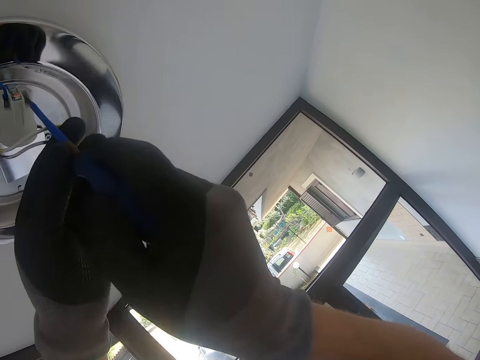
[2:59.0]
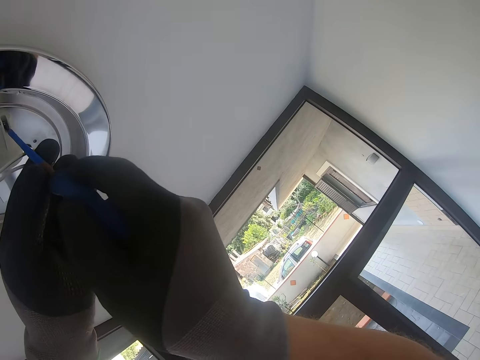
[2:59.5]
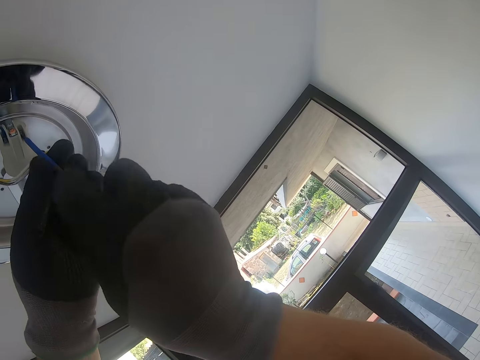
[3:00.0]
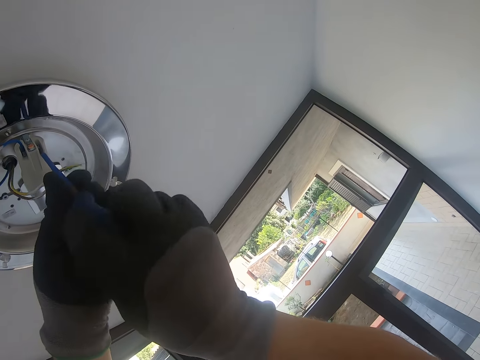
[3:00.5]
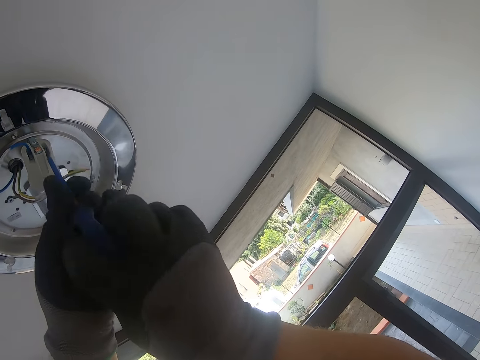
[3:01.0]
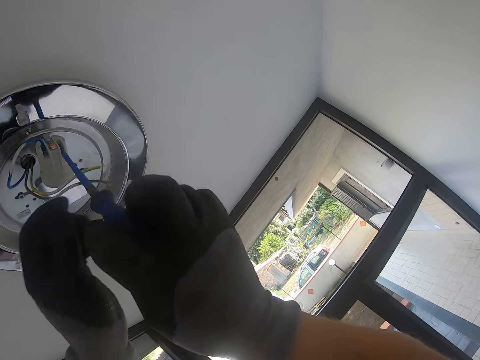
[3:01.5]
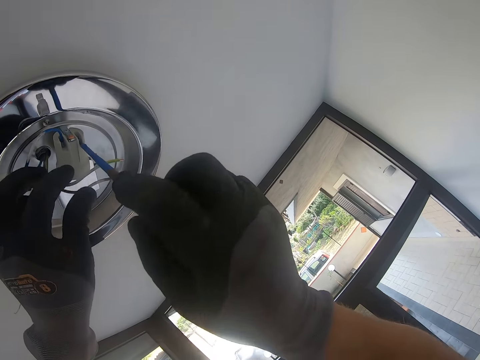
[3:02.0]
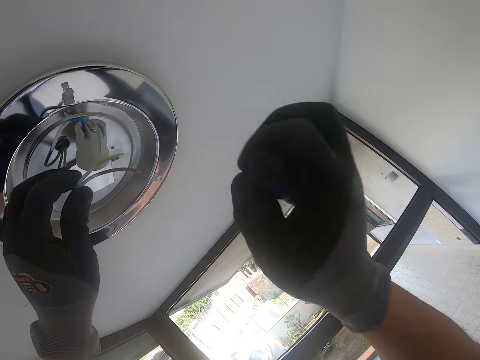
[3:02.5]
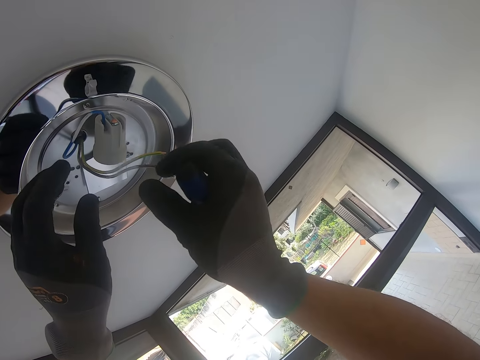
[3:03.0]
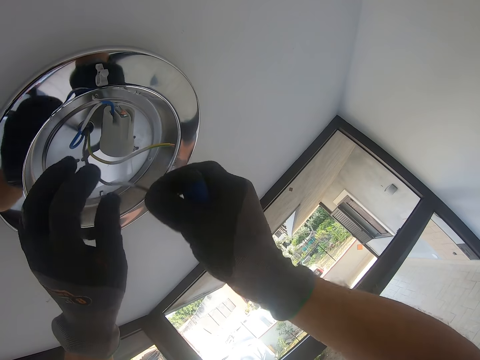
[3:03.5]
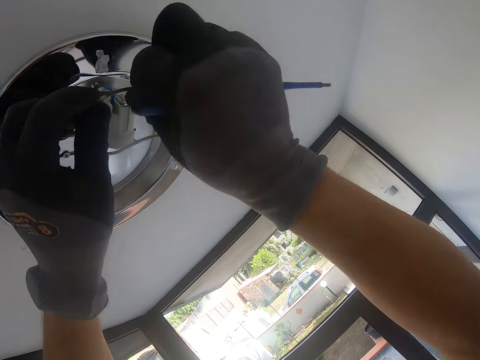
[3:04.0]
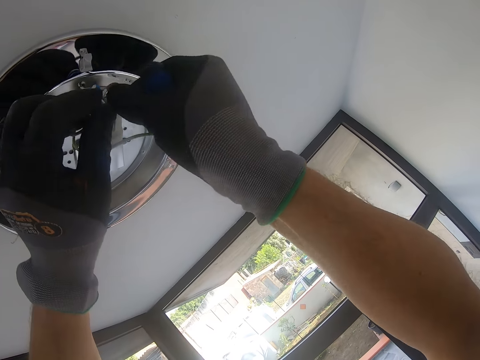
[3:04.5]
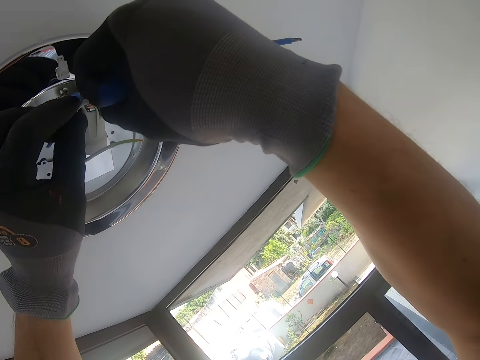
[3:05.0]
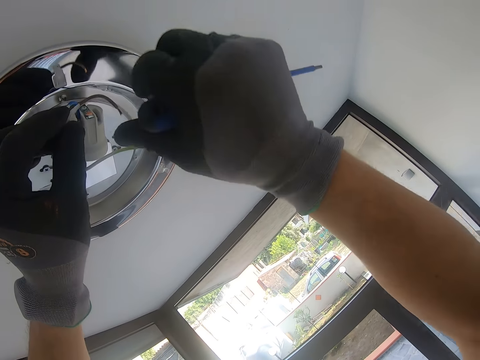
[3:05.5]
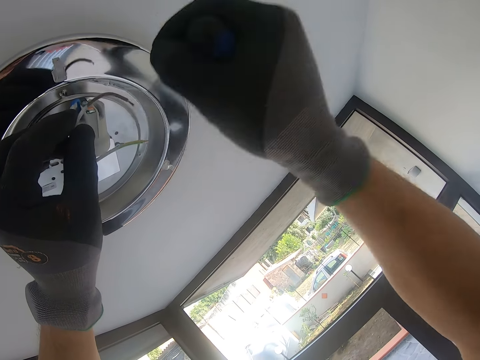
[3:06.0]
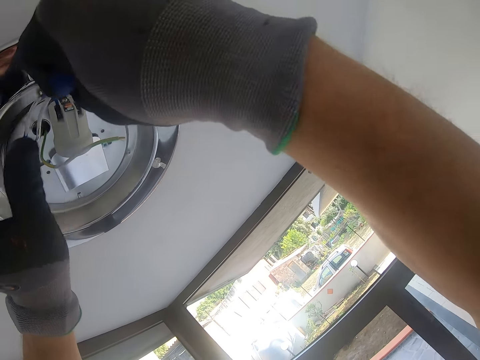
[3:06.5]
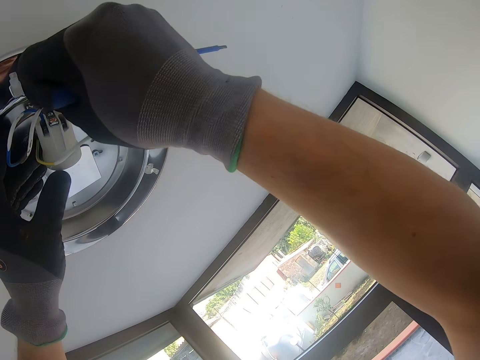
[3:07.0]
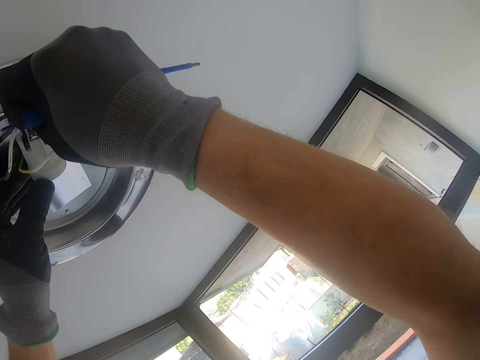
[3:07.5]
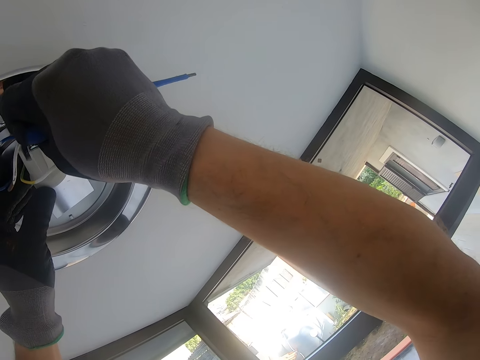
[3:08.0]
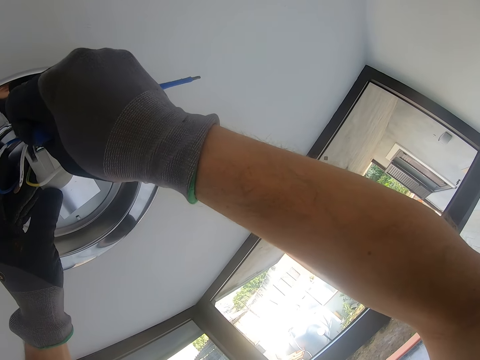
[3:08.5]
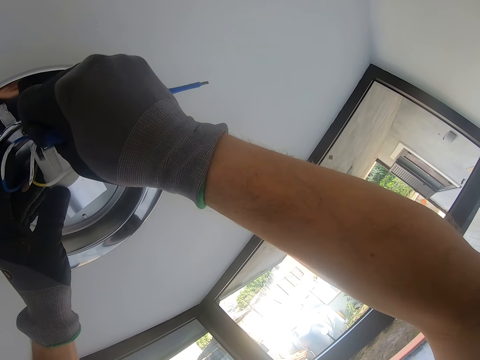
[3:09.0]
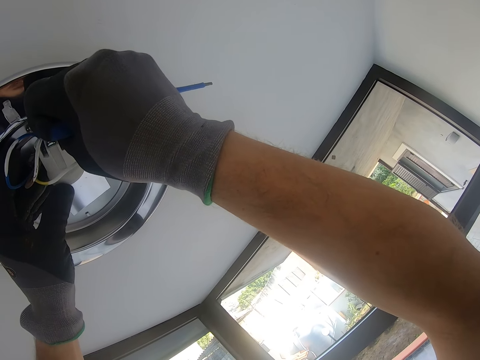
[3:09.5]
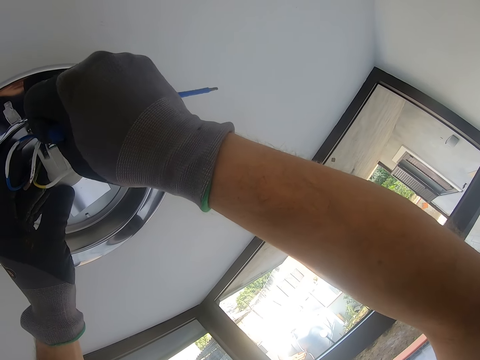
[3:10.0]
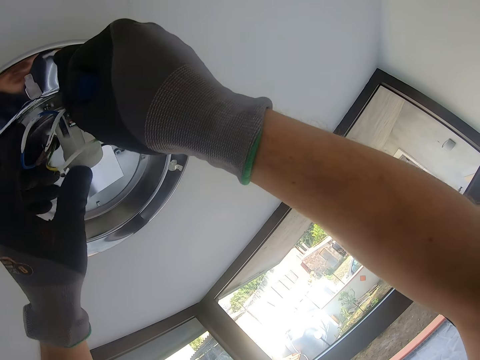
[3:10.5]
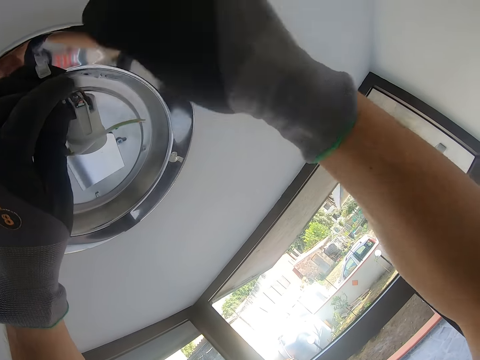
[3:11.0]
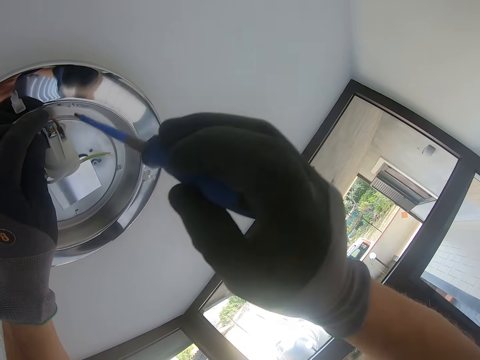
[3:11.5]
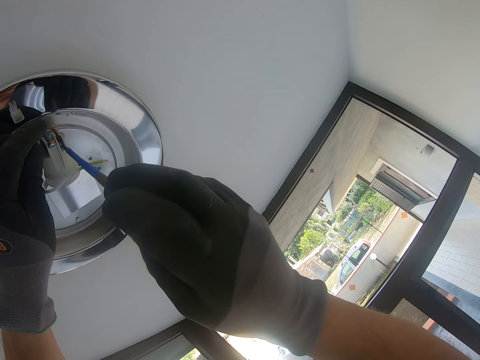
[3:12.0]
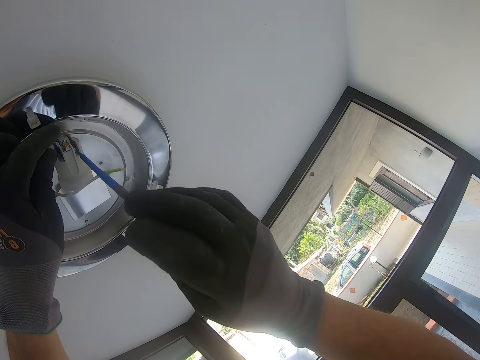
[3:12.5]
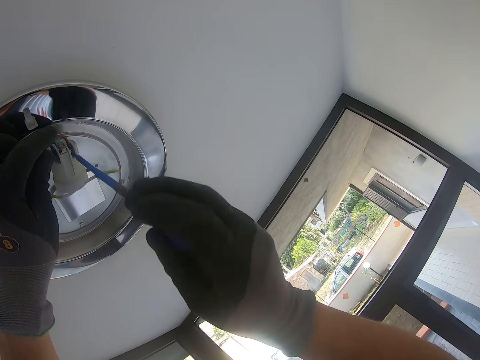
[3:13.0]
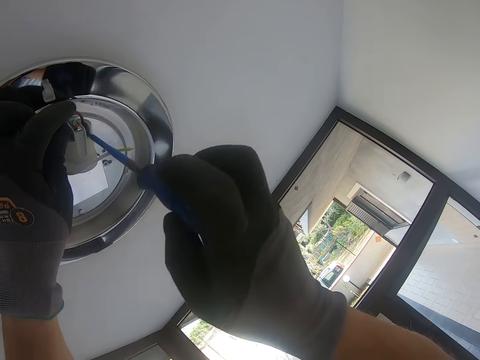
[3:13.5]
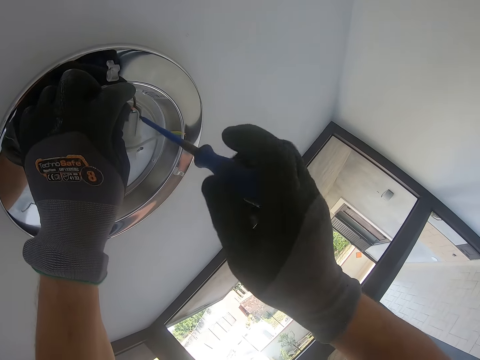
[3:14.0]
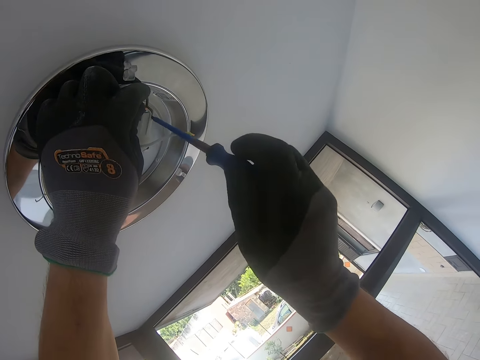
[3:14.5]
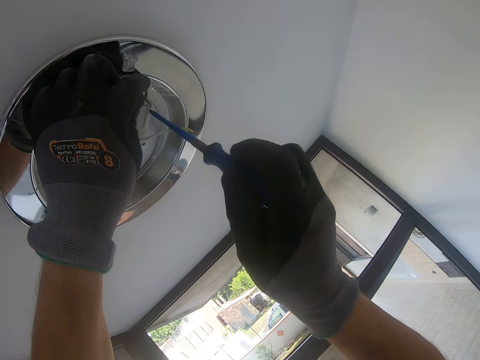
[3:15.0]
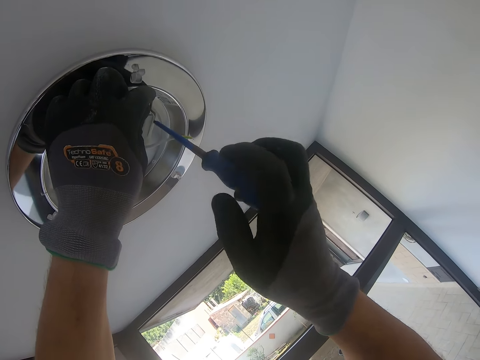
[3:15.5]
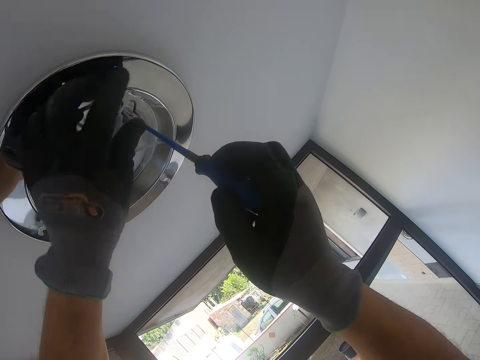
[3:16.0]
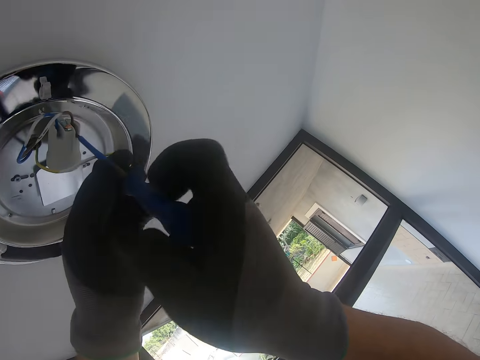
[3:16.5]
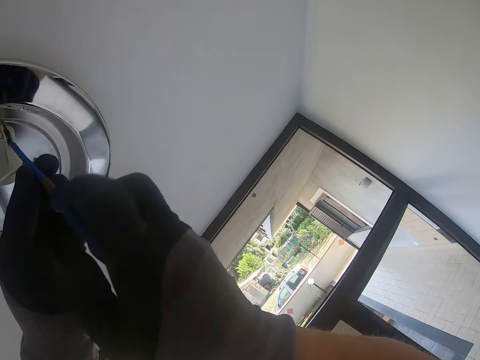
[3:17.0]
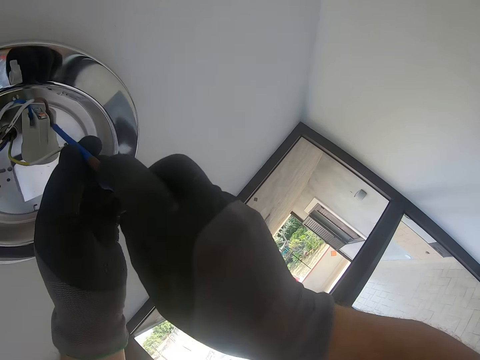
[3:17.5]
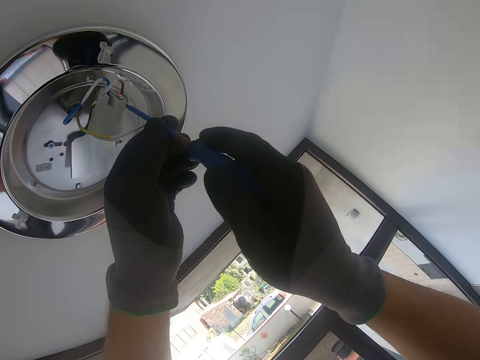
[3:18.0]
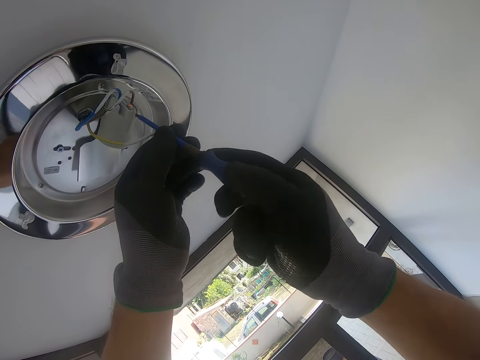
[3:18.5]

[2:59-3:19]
The camera wearer loosens the nut. They attach a cable on the bulb holder. They tighten a screw on the bulb holder.

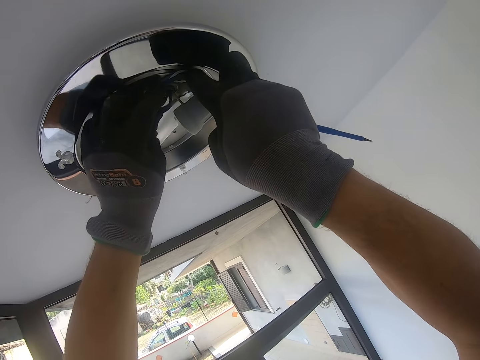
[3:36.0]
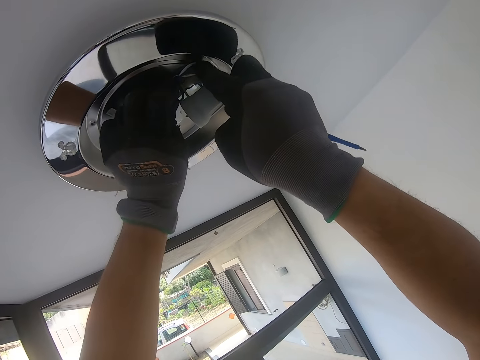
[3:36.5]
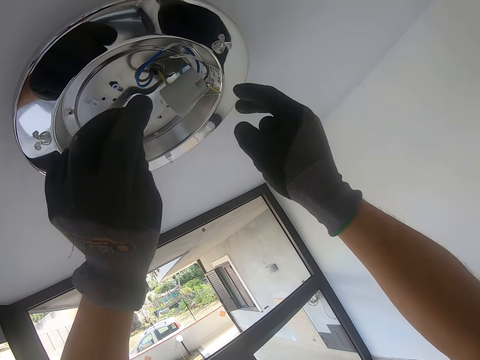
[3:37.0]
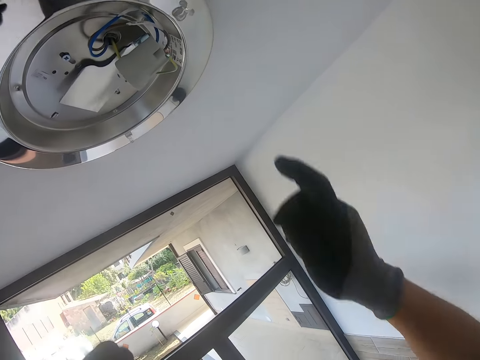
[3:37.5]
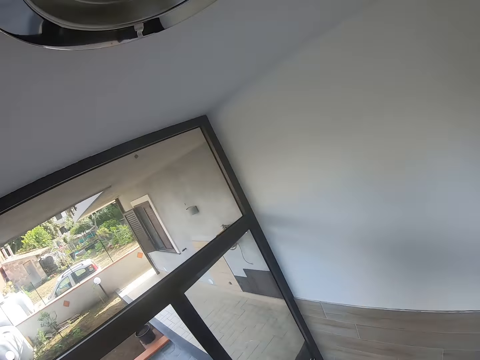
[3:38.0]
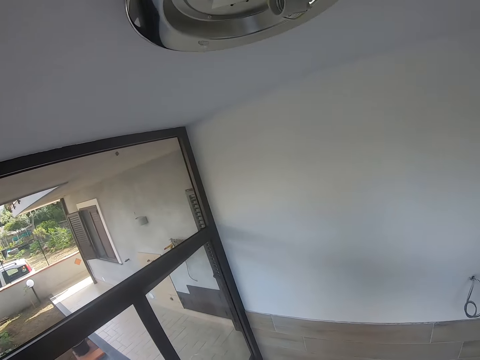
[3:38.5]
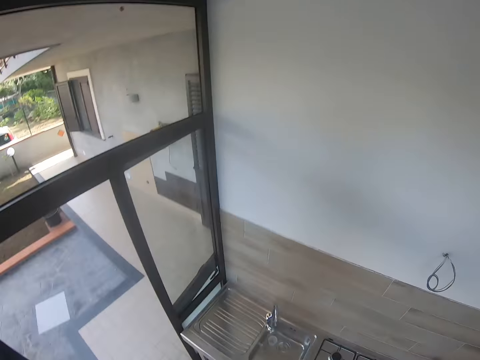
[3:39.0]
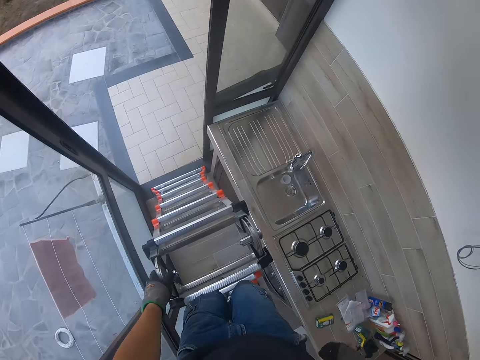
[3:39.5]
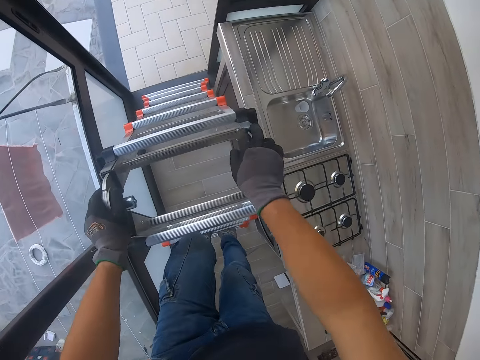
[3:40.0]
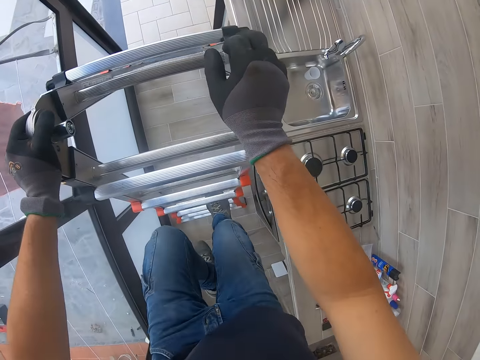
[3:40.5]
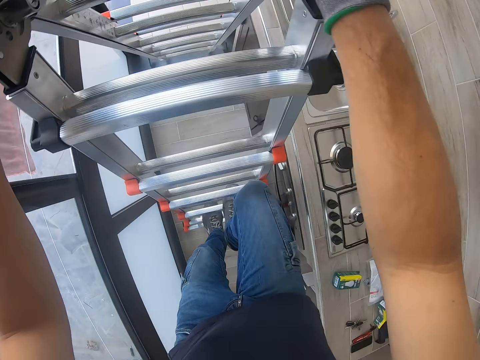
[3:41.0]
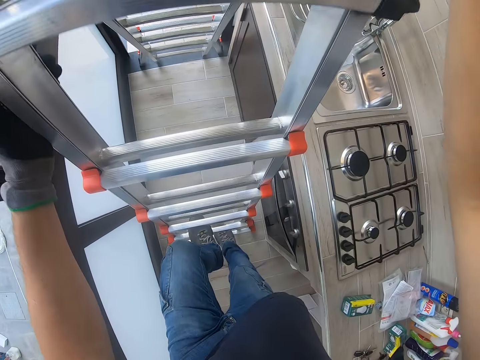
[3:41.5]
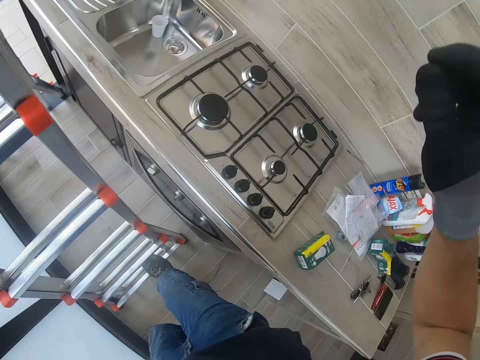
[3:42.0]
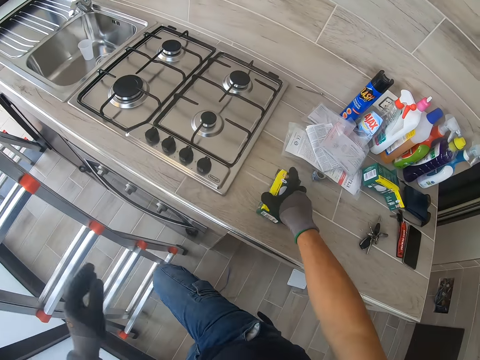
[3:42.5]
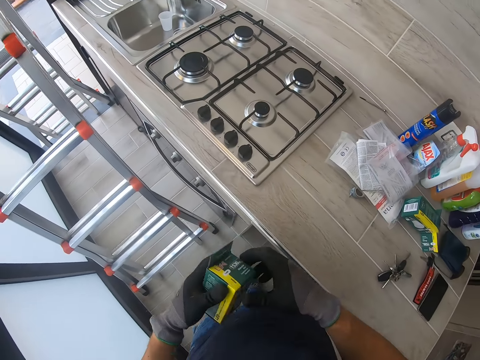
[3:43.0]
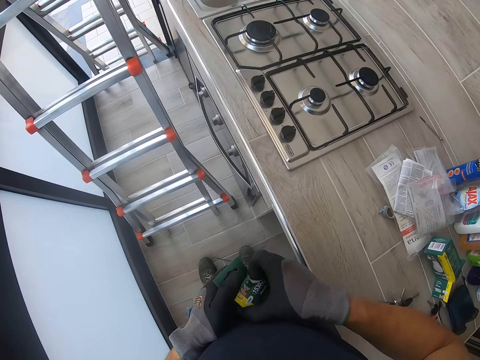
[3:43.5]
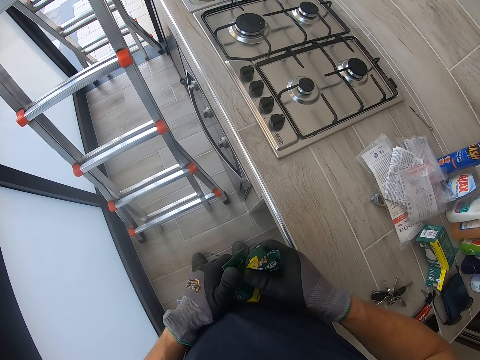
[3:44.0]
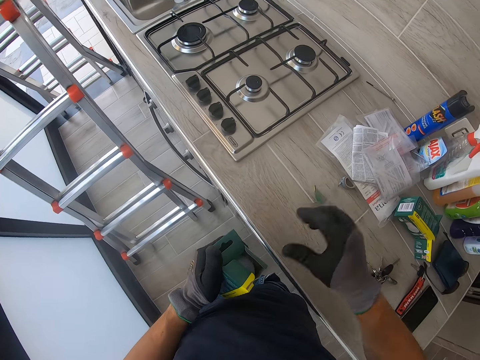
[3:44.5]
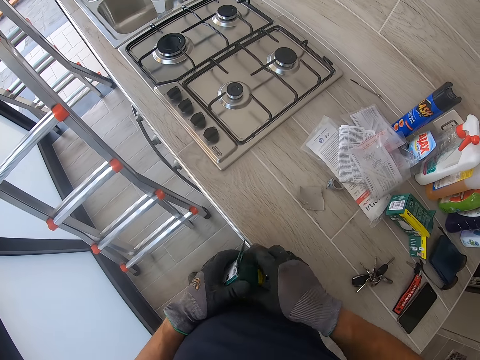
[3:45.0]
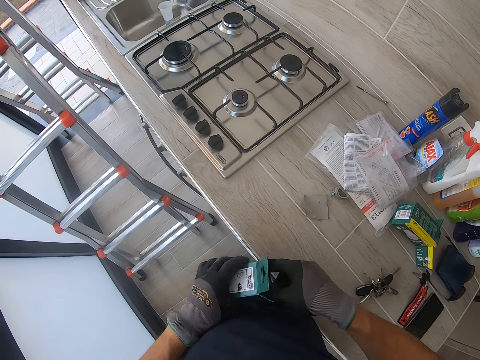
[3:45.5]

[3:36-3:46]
The camera wearer fixes cables on the bulb holder. They come down from the ladder. They pick up a box from the surface. They pick up the bulb. They open the box.
